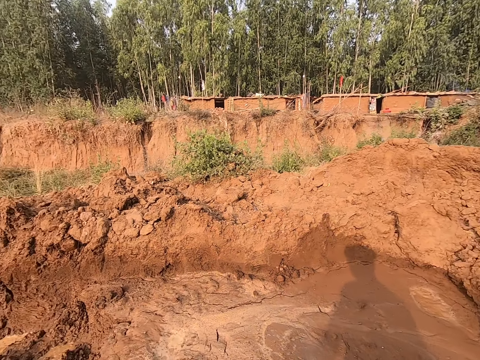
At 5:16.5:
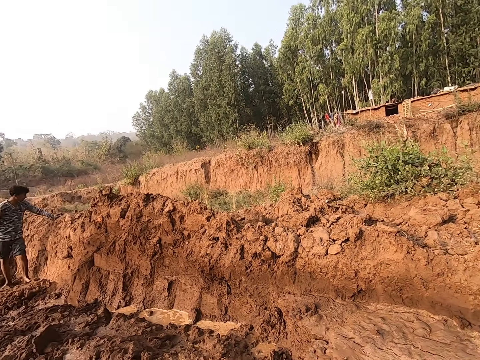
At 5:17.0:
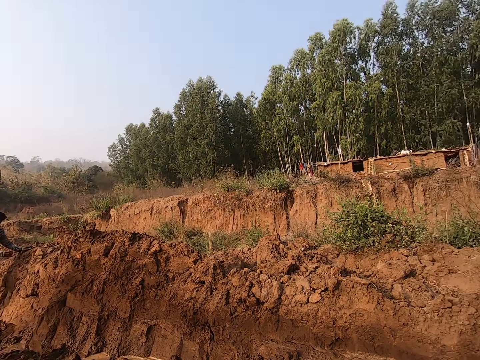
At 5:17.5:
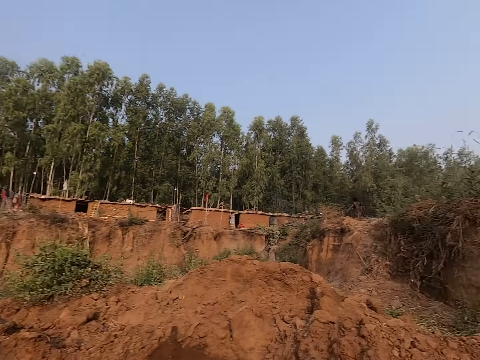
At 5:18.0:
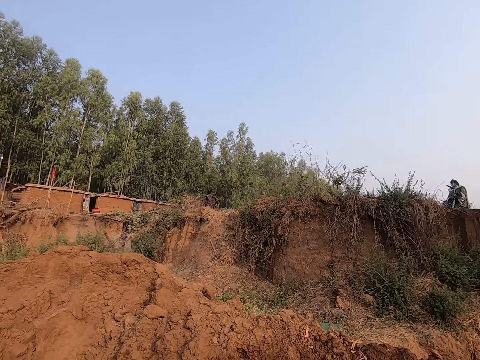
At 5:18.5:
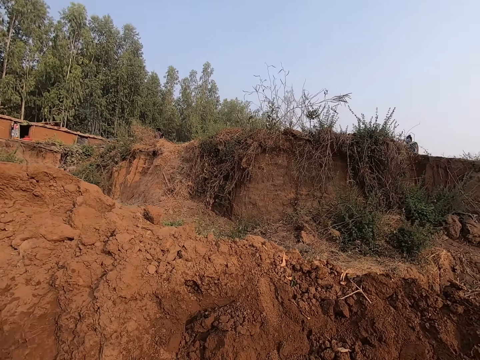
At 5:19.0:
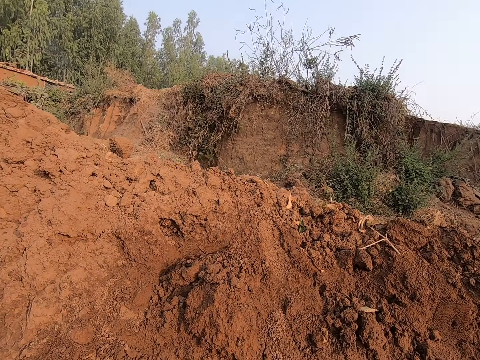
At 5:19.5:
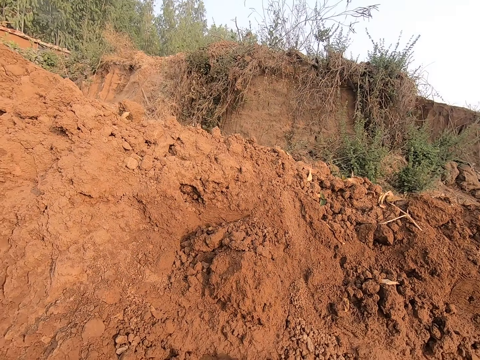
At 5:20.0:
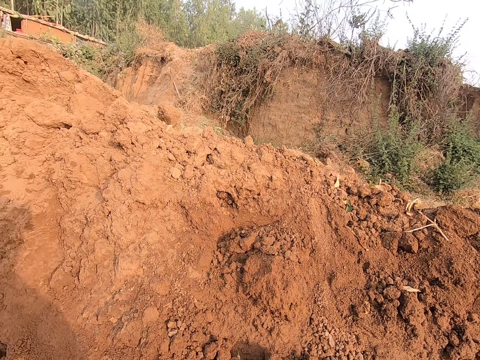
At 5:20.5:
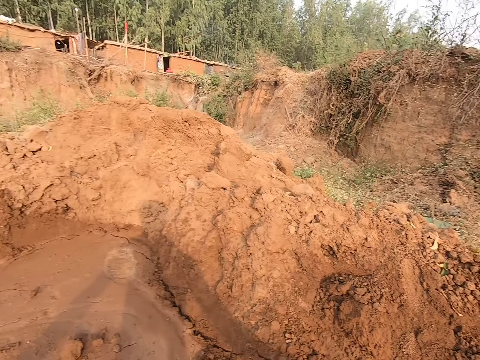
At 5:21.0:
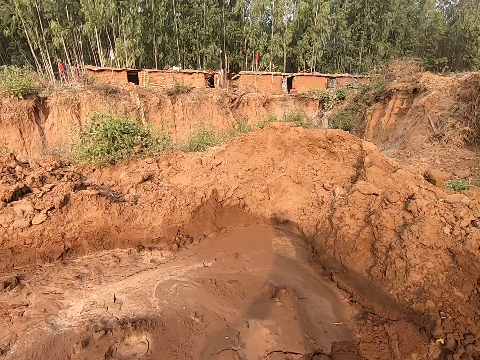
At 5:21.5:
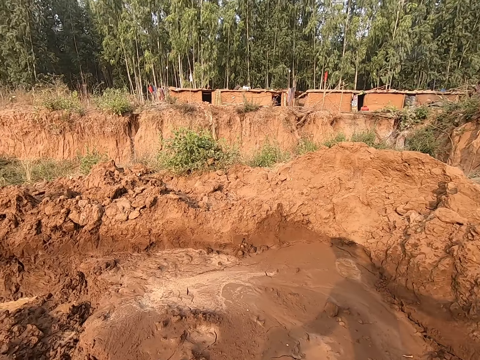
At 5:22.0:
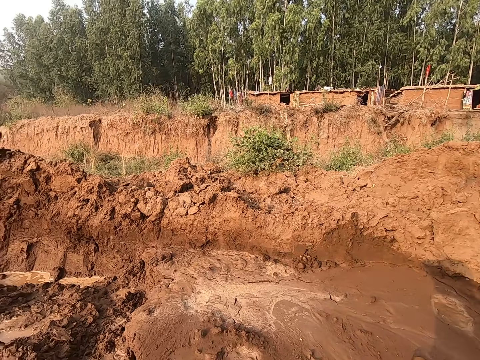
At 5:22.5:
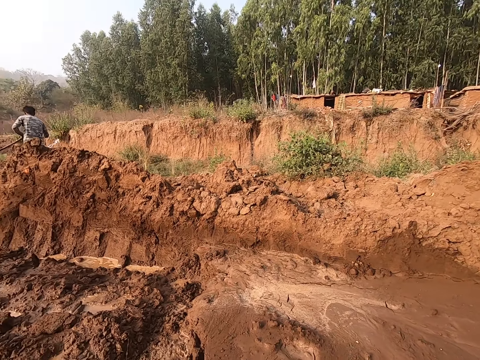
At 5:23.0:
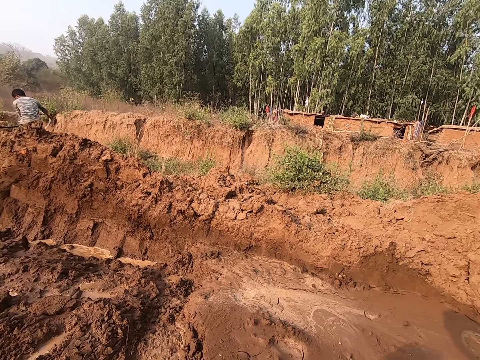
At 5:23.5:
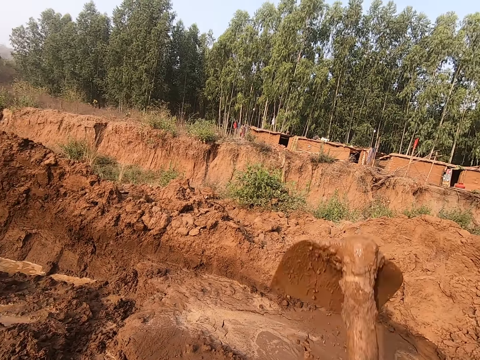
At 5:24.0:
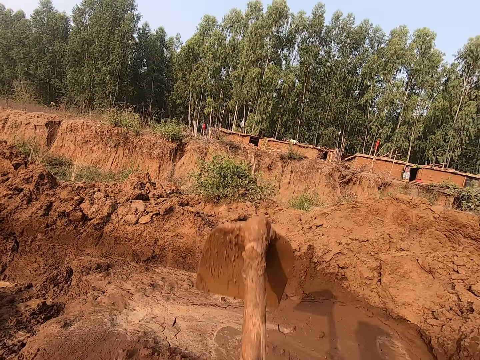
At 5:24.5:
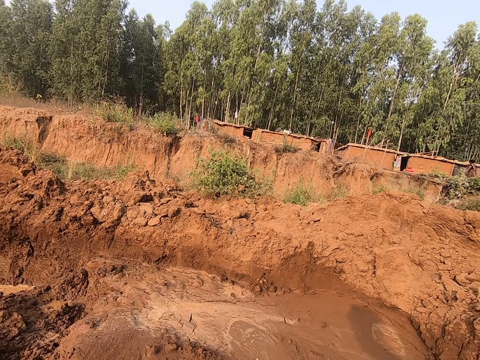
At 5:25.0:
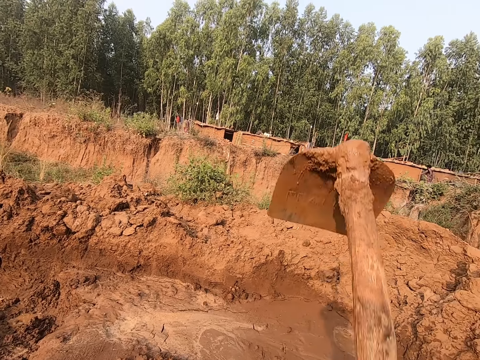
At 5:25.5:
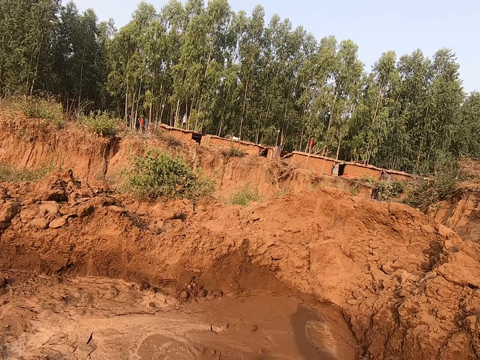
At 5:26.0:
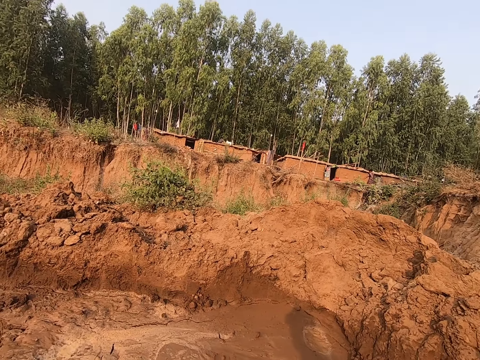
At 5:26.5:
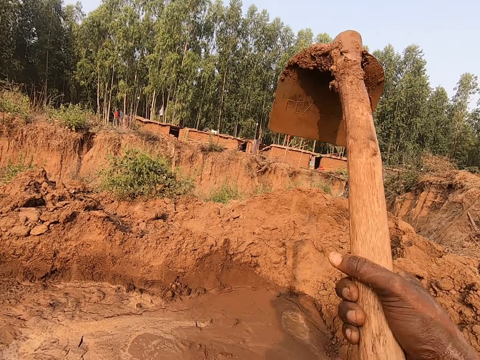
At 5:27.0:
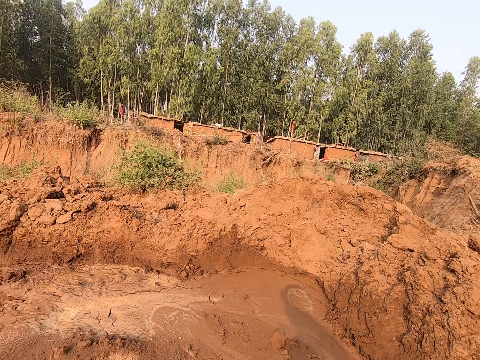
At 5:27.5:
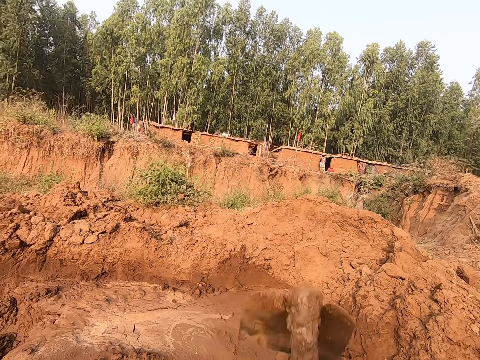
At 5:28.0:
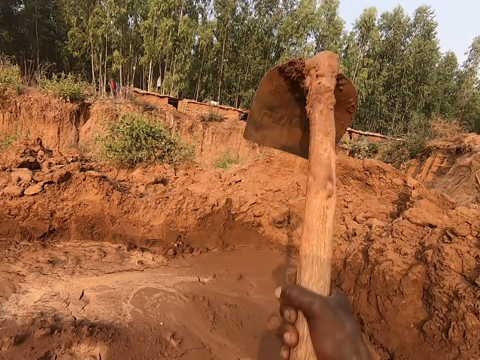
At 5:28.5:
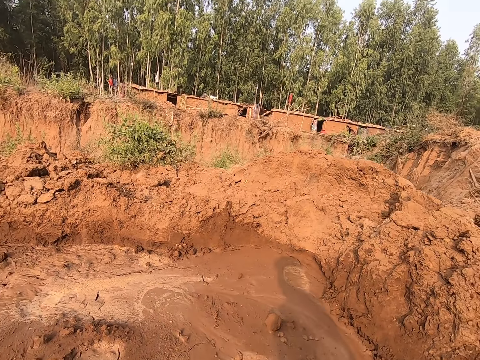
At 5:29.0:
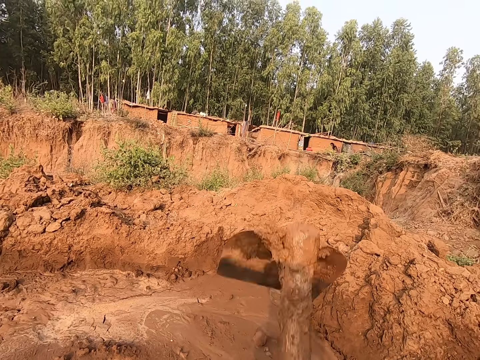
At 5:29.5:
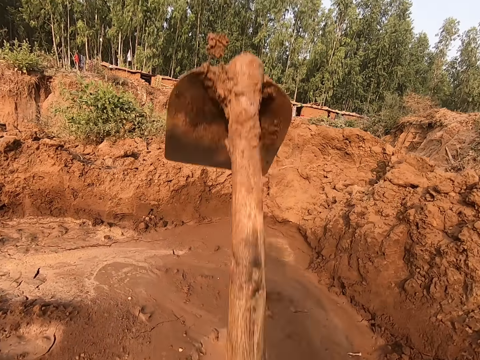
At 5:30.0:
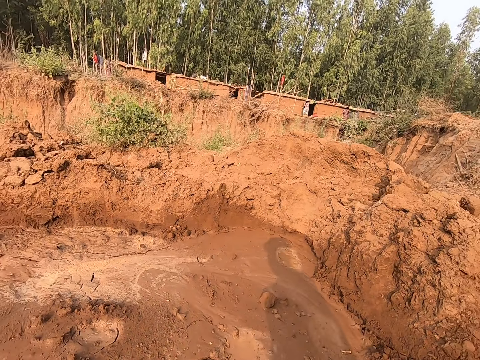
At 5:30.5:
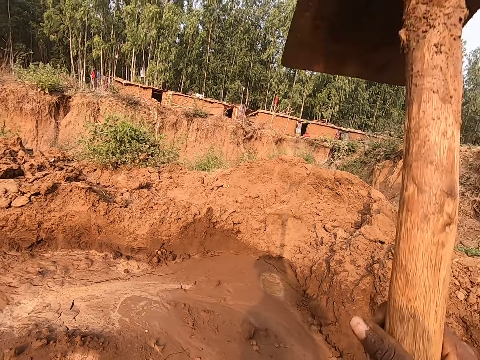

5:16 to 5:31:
The boy stands on the ground beside a heap of soil. The boy drags a water hose with both hands. The camera wearer digs the ground with a hoe in both hands in the farm.

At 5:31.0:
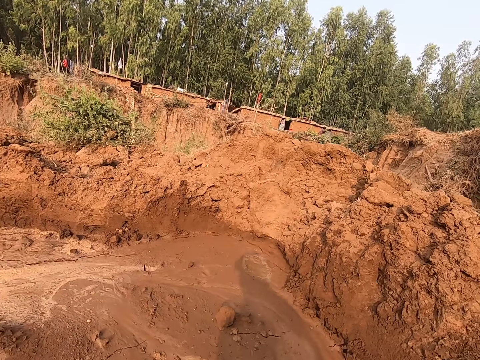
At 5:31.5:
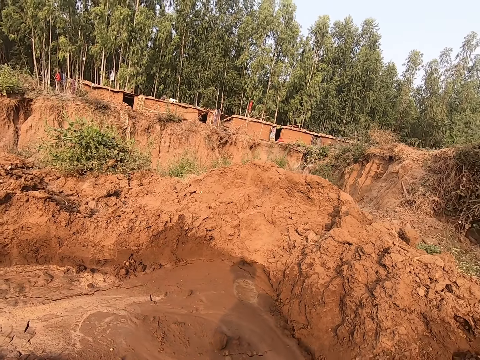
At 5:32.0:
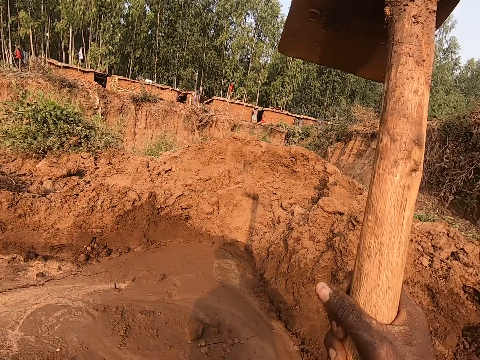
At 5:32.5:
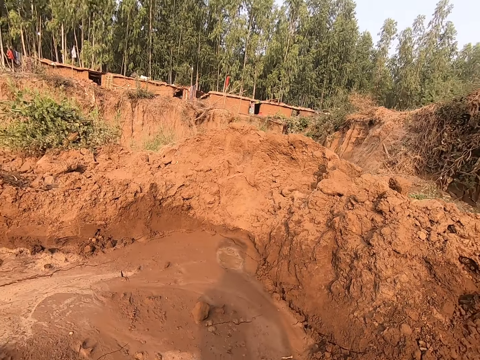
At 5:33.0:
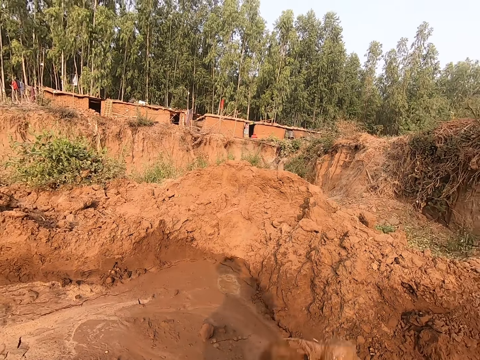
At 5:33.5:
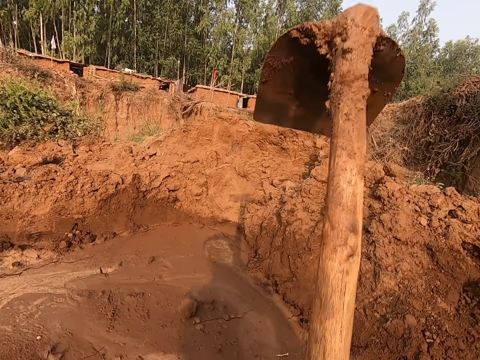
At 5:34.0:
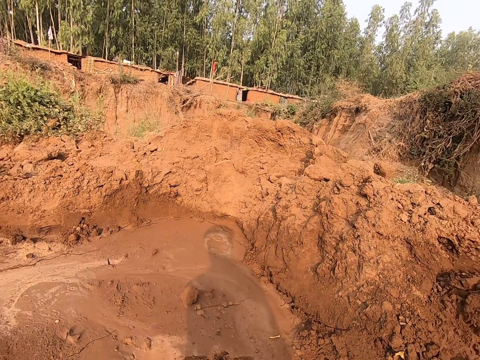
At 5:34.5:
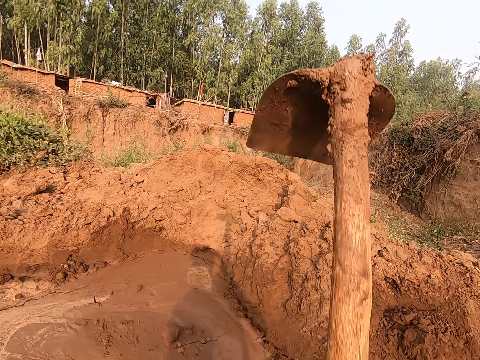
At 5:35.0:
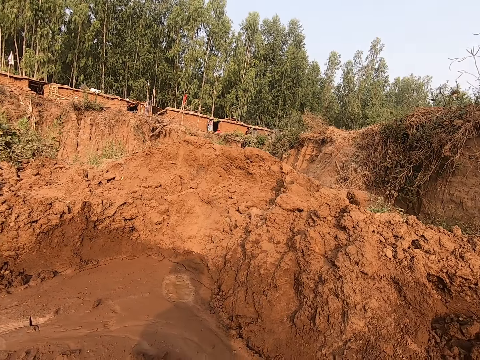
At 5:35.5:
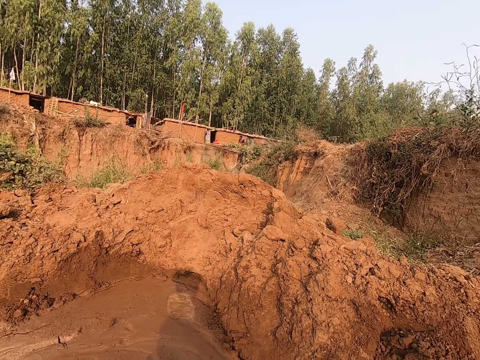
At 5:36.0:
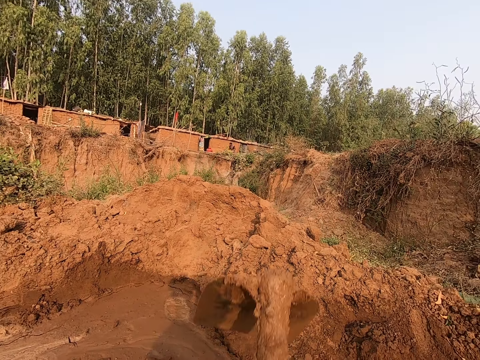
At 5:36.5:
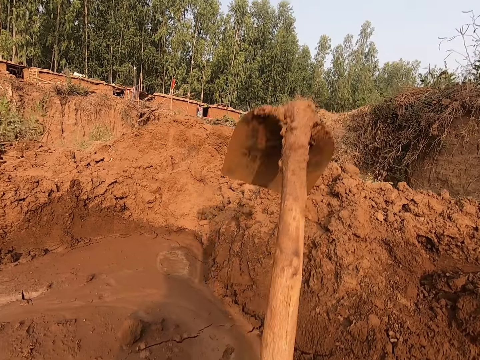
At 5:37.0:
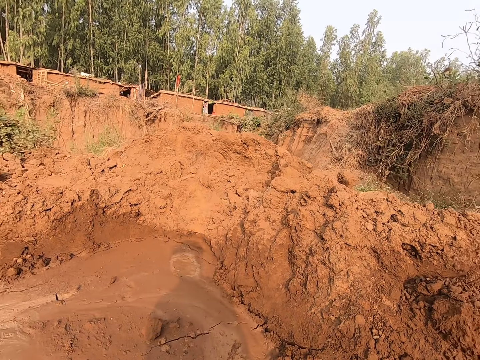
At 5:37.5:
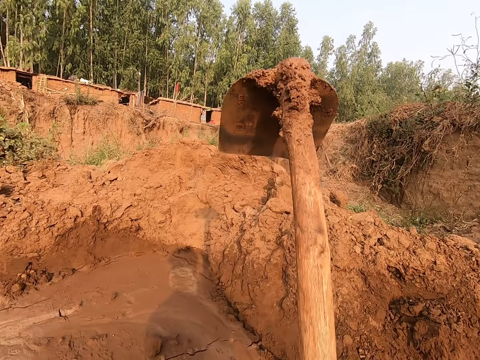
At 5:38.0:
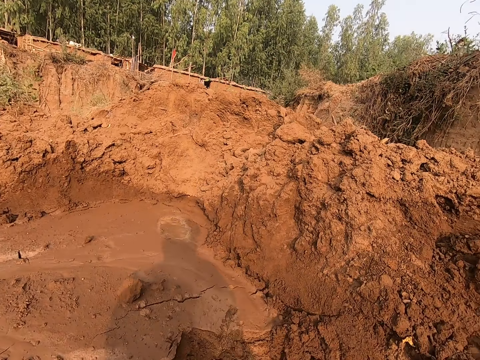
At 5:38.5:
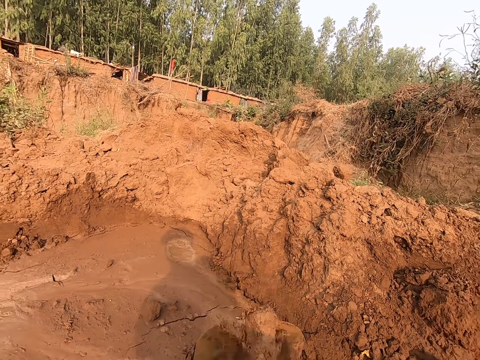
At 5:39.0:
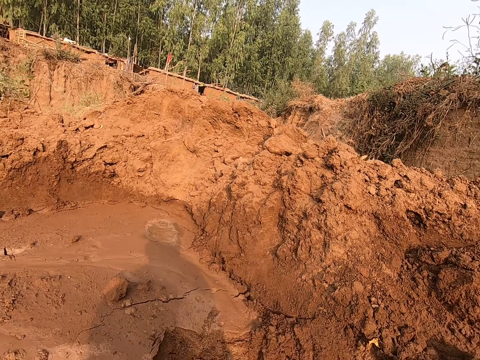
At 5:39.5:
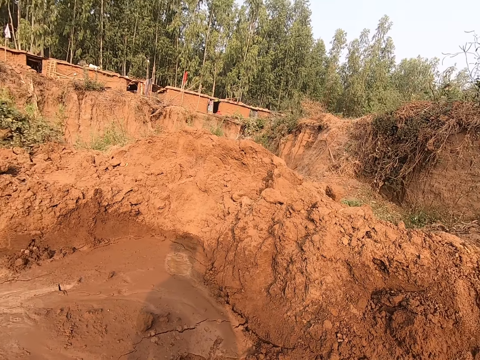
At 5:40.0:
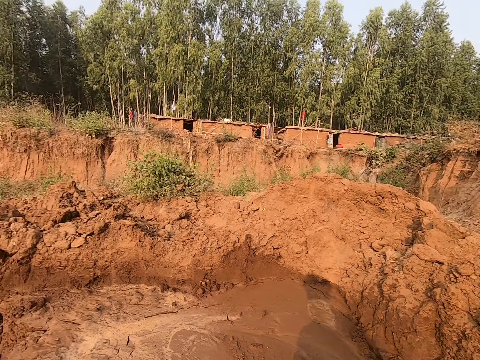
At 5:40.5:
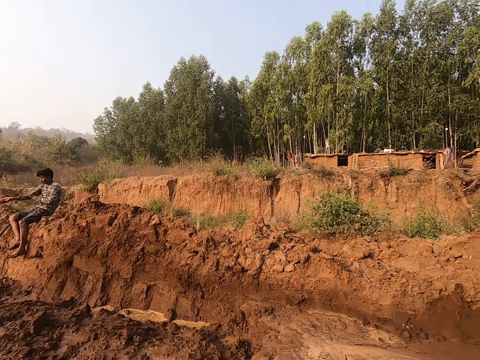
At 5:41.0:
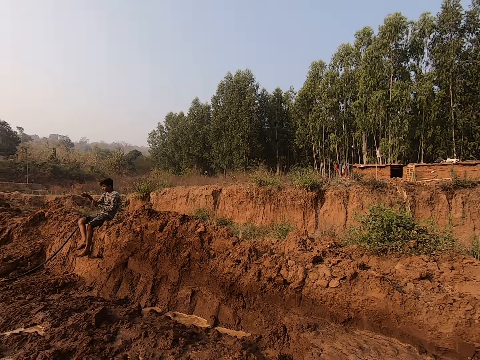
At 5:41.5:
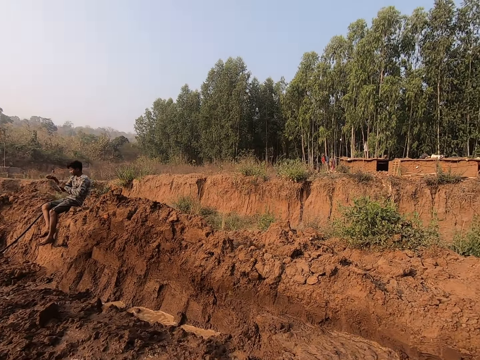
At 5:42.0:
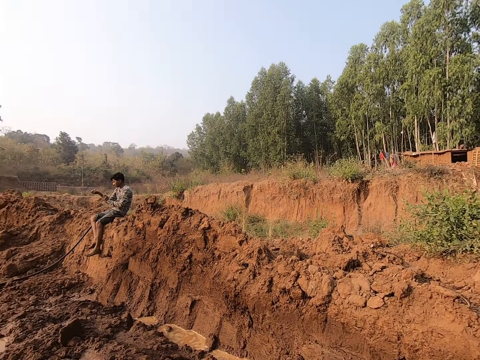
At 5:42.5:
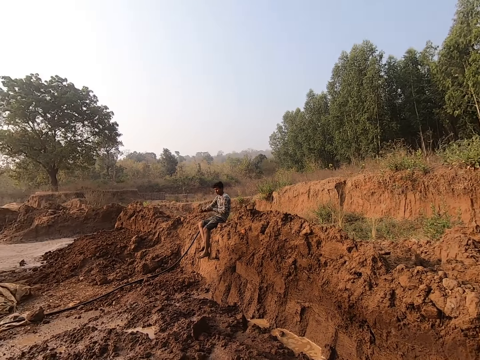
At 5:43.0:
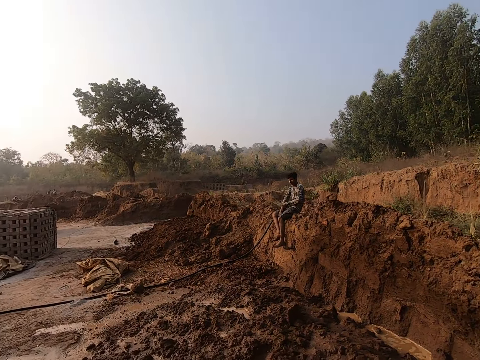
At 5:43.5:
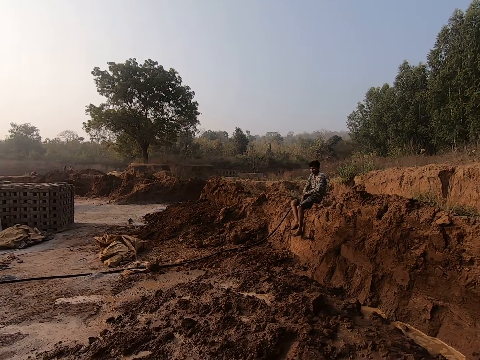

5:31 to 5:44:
The boy sits on the heap of soil. The camera wearer looks around the field.
